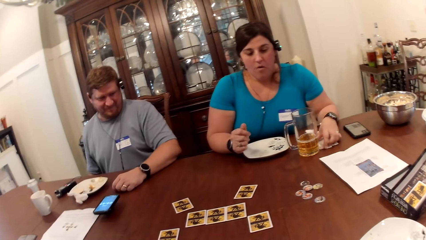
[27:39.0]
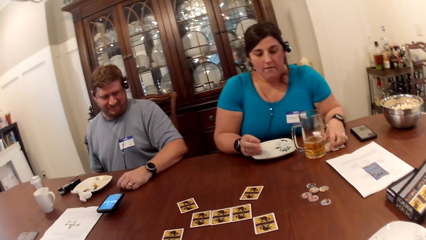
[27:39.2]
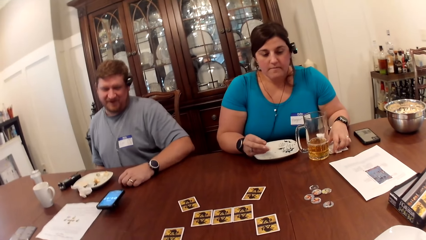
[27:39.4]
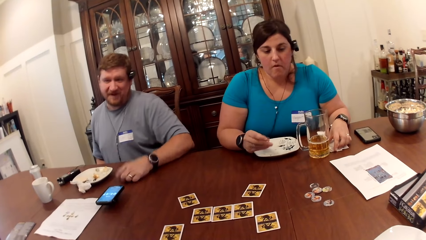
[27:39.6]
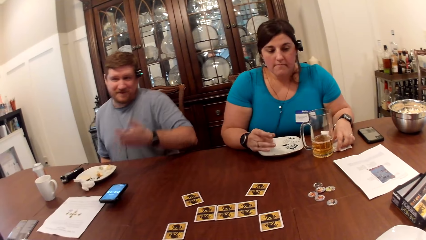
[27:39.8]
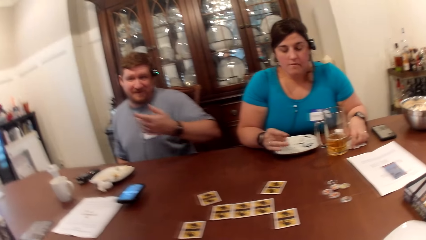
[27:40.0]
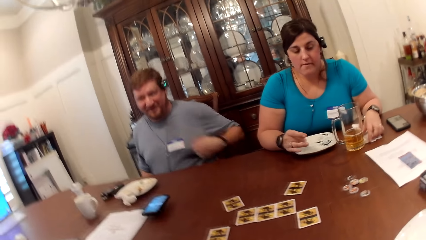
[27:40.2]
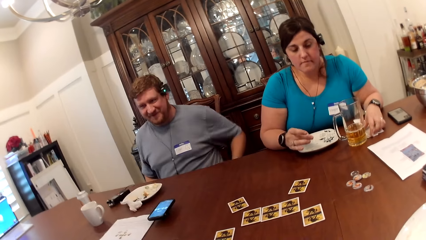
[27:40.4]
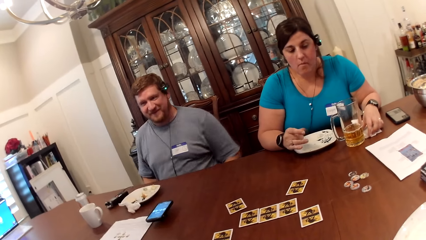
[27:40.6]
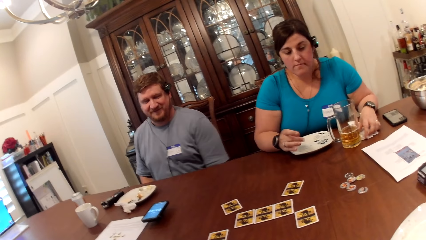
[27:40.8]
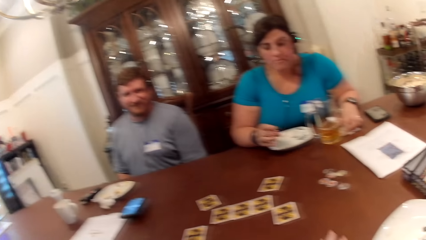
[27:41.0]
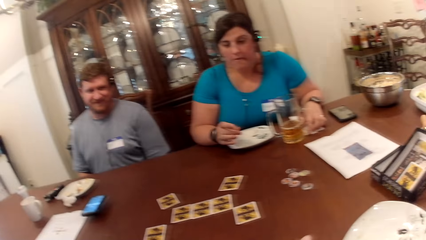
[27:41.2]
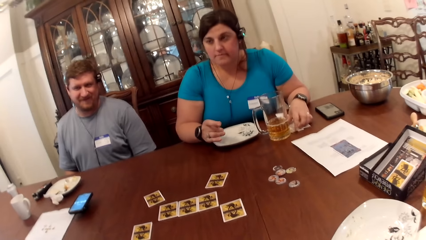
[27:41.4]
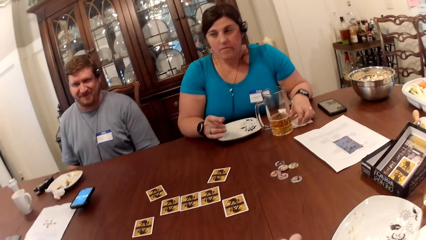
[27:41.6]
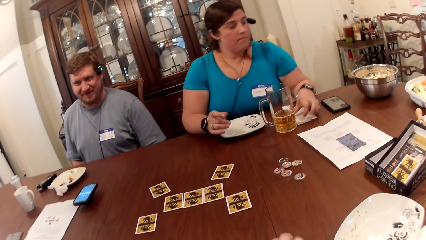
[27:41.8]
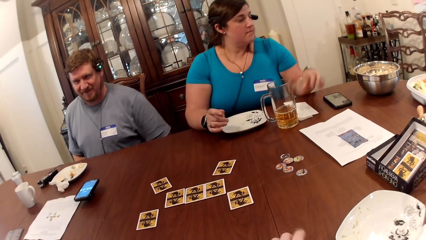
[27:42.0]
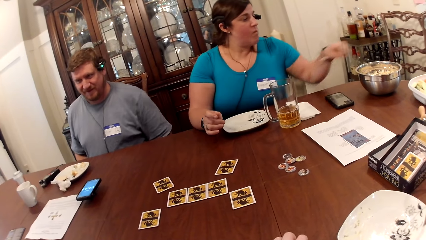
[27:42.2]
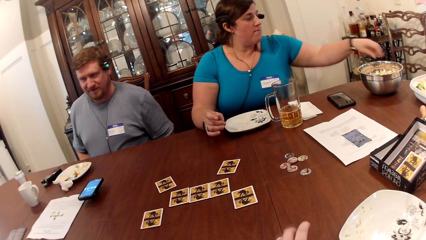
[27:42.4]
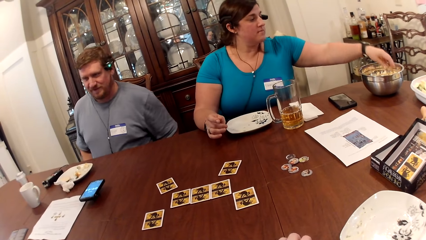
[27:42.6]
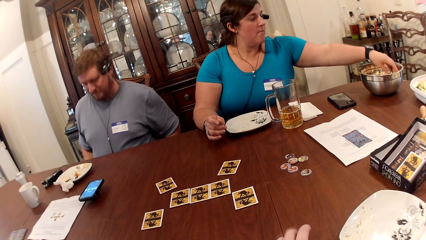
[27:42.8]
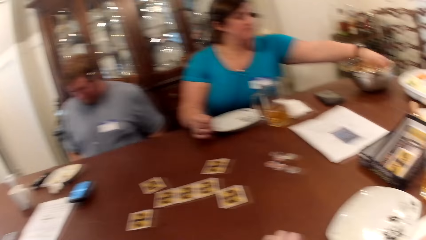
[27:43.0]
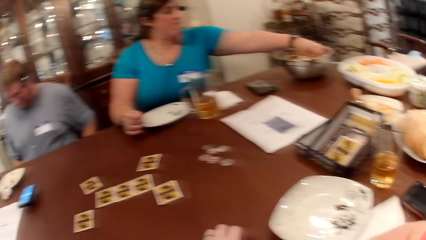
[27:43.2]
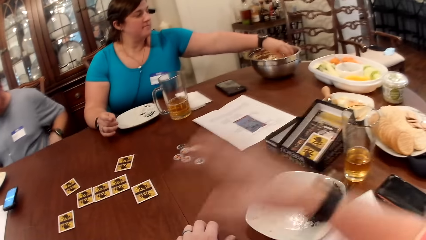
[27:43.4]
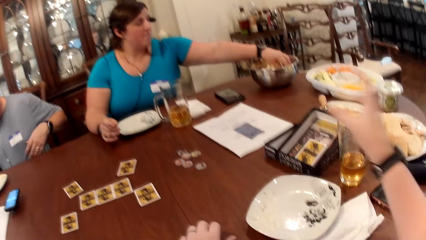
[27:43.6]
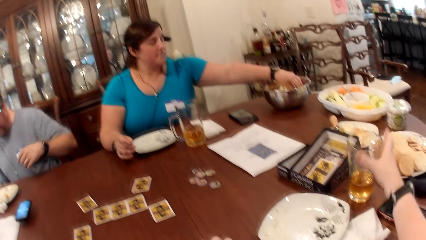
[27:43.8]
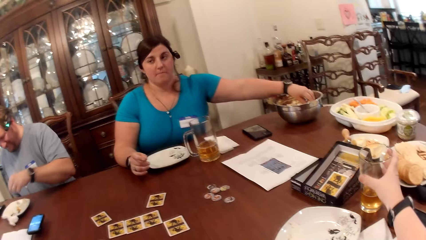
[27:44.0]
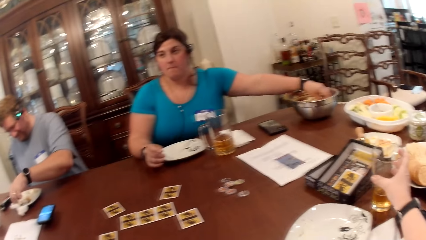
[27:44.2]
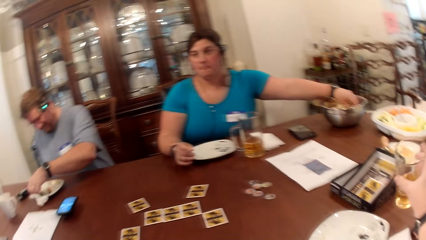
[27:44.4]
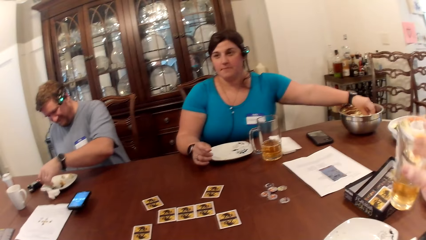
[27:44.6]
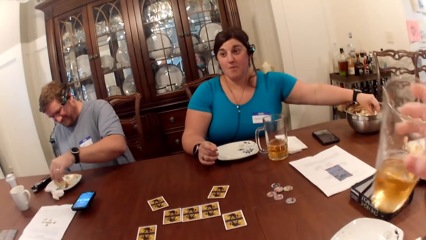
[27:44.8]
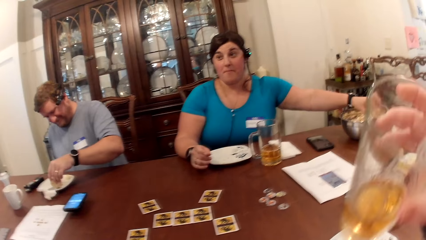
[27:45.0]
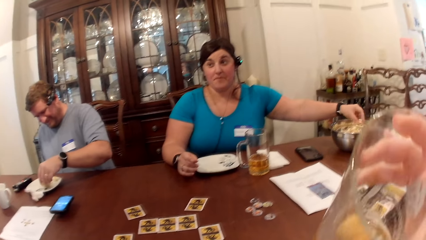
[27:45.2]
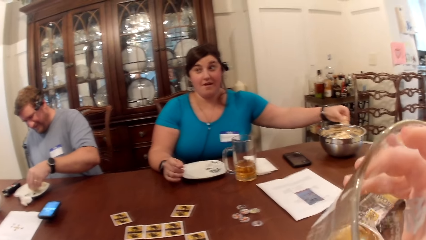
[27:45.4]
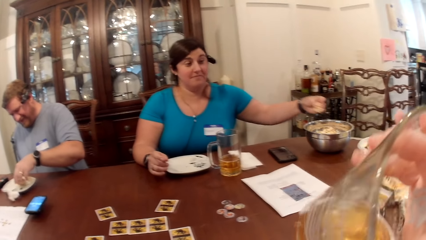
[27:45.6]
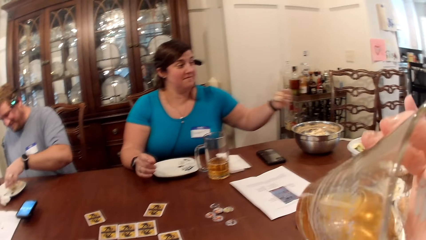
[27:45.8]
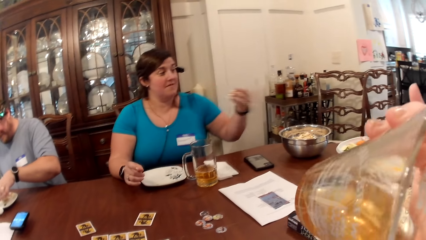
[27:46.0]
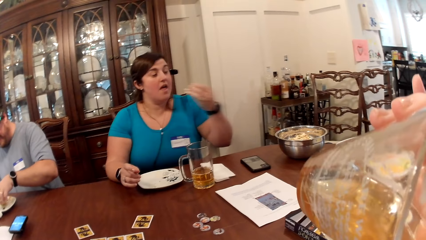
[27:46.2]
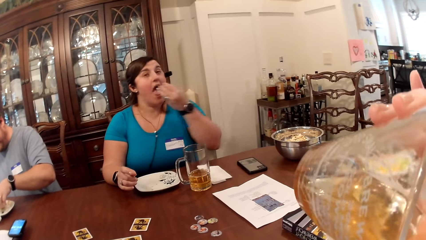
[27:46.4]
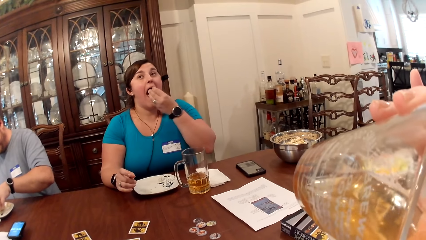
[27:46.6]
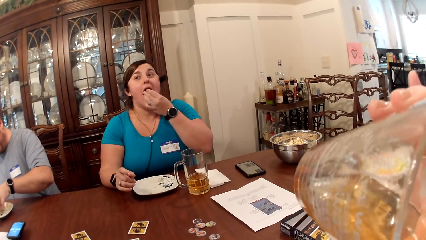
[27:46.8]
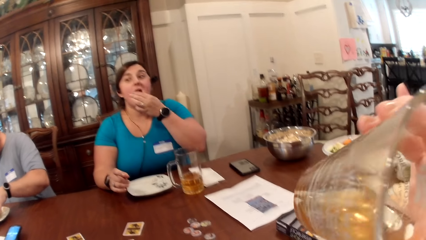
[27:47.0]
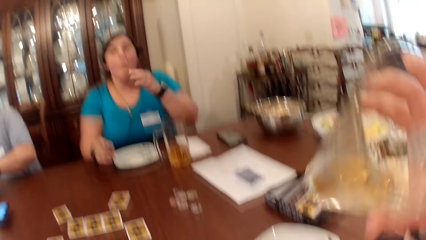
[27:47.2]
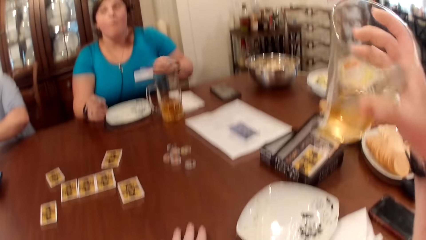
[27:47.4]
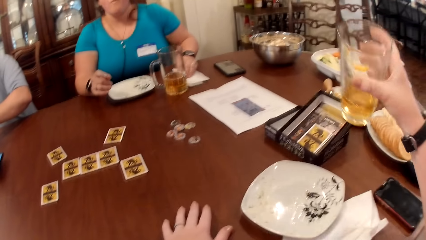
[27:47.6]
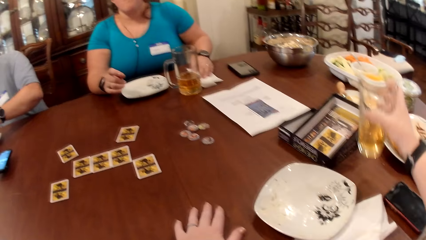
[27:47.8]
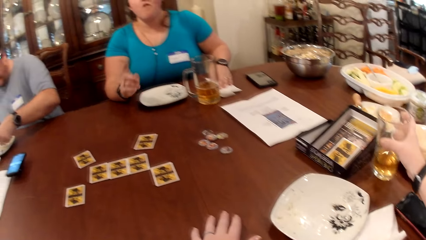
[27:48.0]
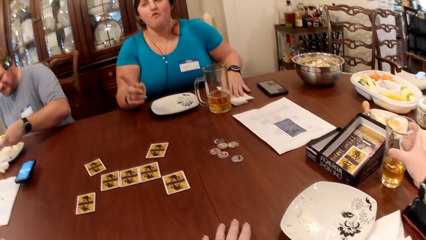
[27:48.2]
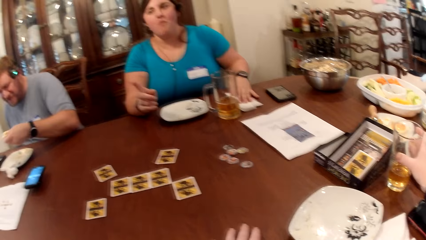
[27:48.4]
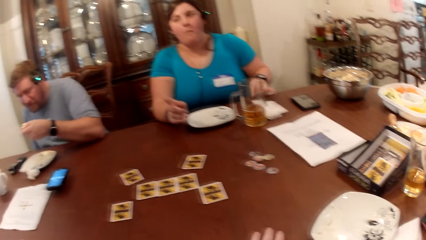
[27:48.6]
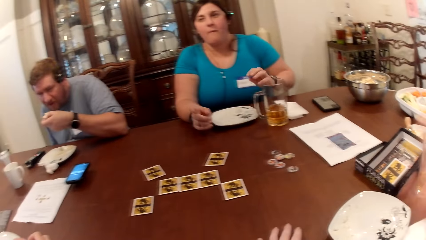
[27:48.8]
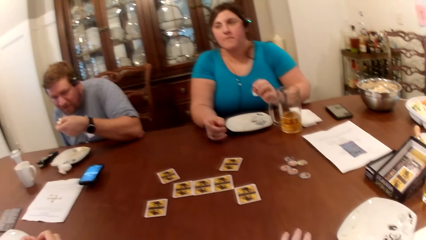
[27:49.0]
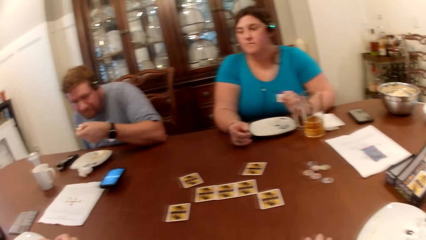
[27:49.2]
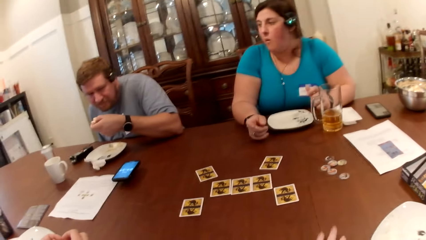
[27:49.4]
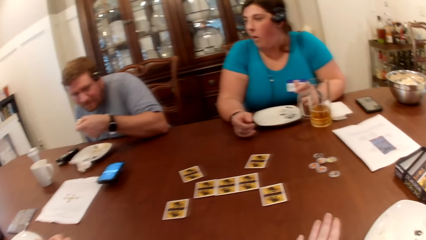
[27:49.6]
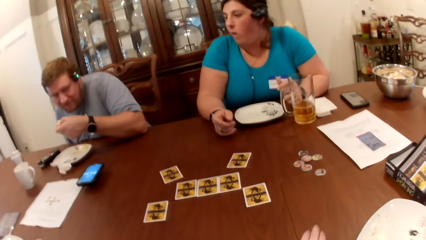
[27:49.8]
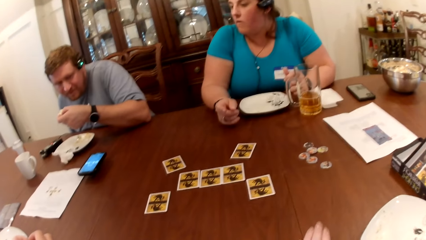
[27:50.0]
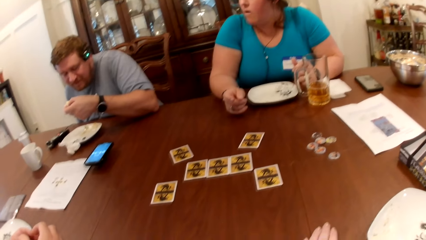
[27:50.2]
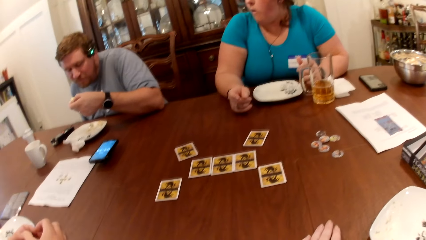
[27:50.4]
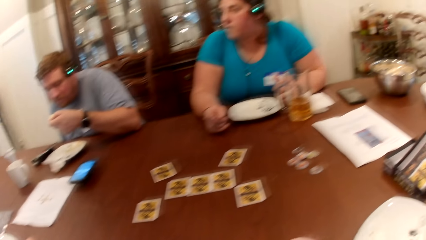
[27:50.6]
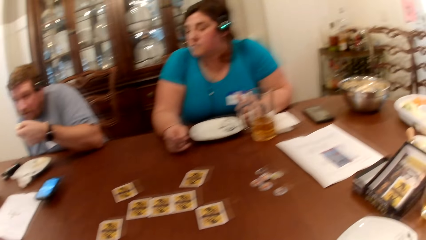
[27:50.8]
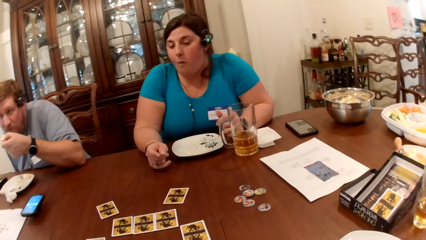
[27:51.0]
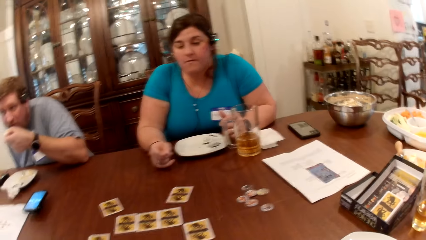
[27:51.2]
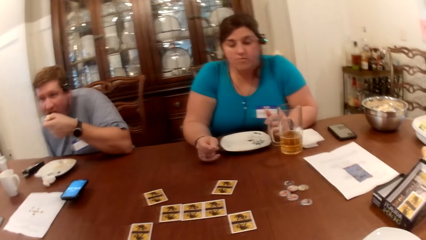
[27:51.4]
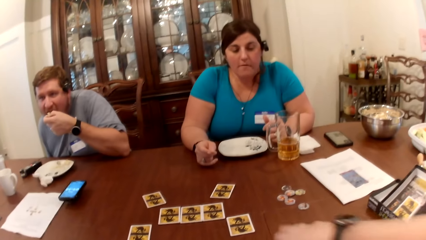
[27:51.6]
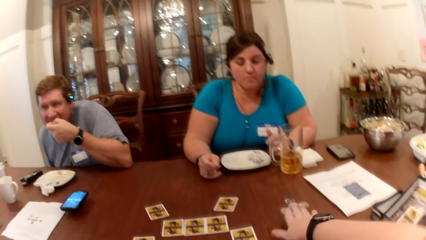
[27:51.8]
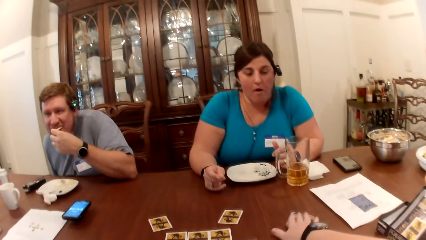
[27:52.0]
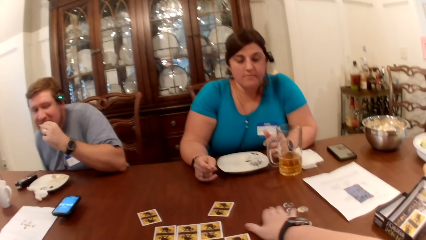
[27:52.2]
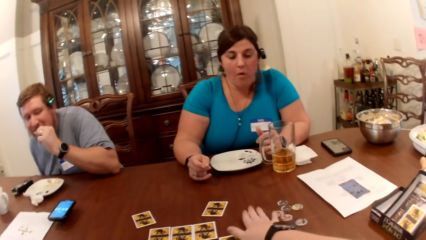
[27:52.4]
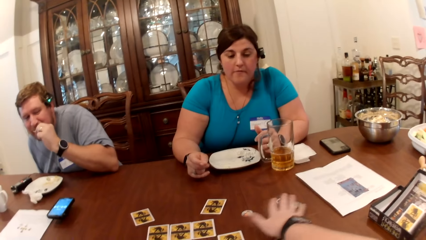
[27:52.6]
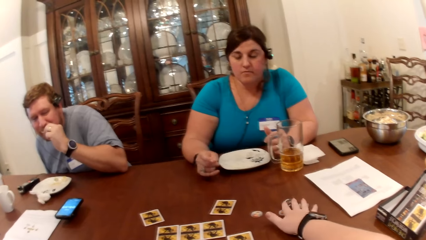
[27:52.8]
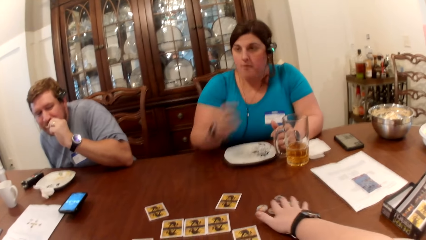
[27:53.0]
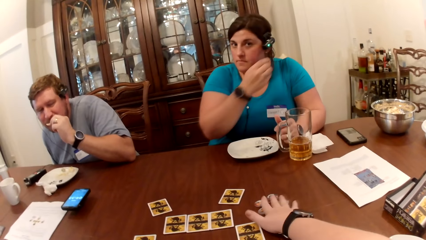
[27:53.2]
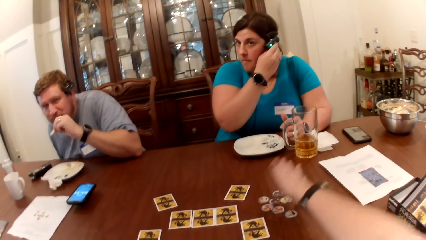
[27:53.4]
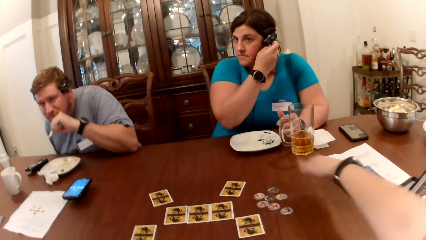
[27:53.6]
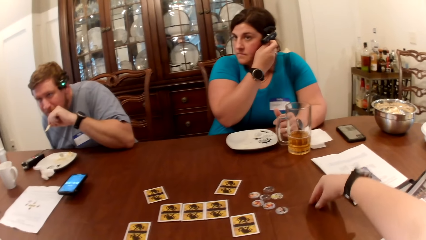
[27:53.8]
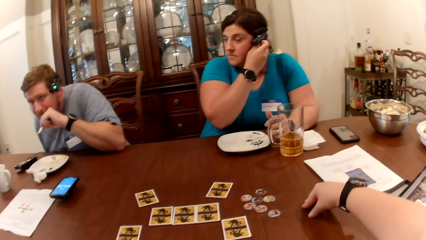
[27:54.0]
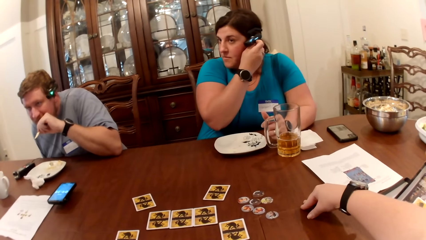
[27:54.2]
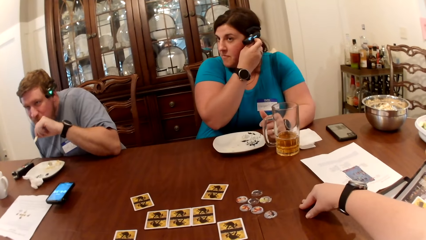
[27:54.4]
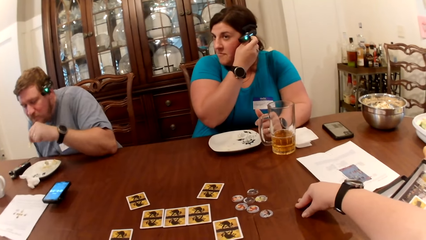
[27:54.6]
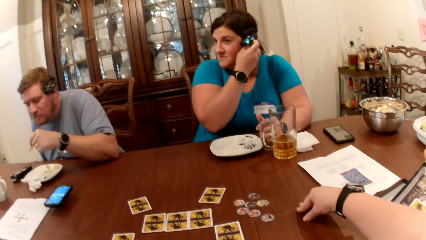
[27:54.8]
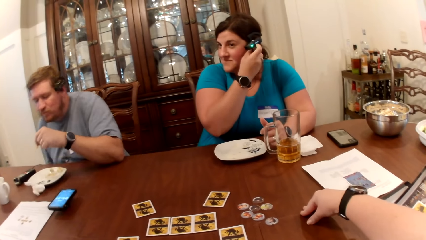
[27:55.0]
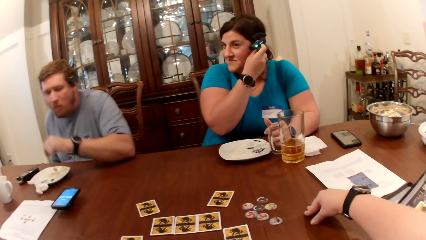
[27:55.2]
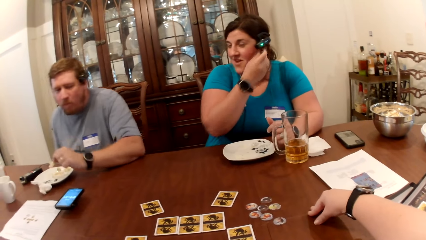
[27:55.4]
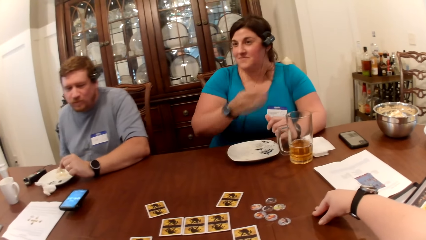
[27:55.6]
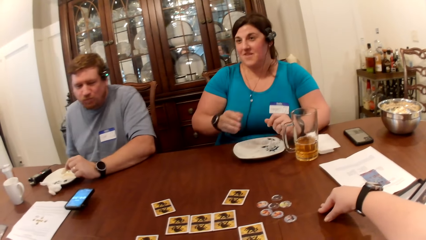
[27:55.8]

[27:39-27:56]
The woman eats popcorns. The woman picks up some popcorn in the bowl on the table with her left hand. The camera wearer picks up a glass of juice on the table with her right hand. A man picks up a biscuit on a plate on the table with his left hand. The man picks up a sliced cucumber on the plate with the biscuit in his left hand. The camera wearer drinks from the glass of juice in her right hand. The woman eats the popcorn with her left hand. The woman cleans her left hand on a serviette on the table. The camera wearer drops the glass of juice on the table with her right hand. She taps the table with her left hand. The man eats the biscuit together with the cucumber with his left hand. The camera wearer moves some tokens or cards on the table with her left hand. The woman adjusts a camera by her ear with her right hand.
